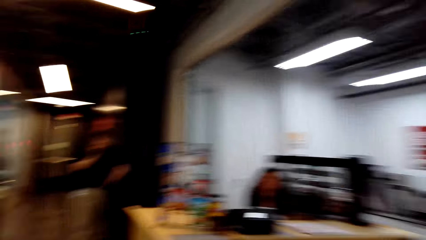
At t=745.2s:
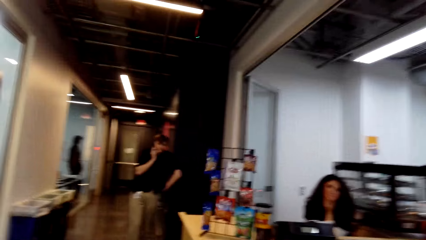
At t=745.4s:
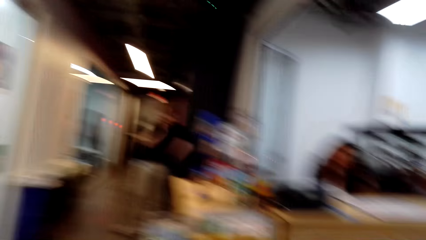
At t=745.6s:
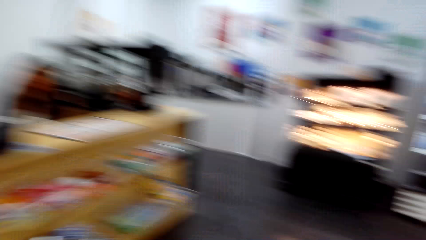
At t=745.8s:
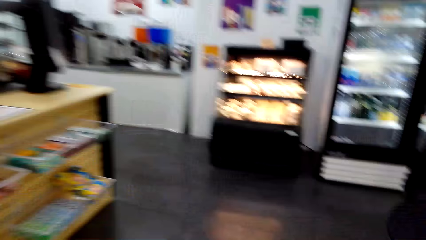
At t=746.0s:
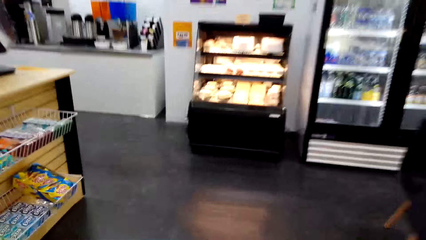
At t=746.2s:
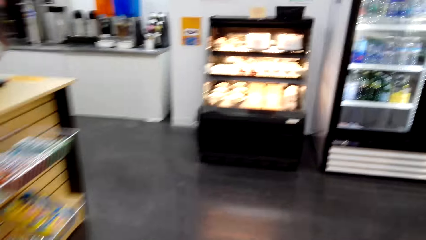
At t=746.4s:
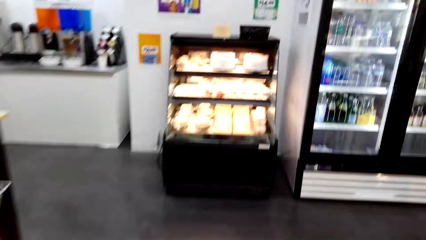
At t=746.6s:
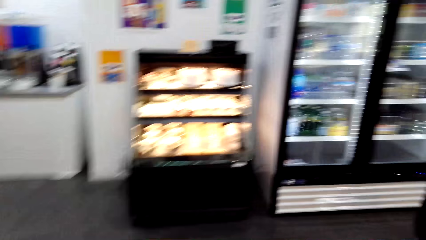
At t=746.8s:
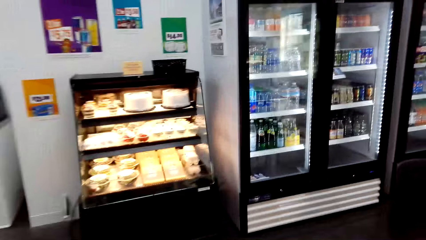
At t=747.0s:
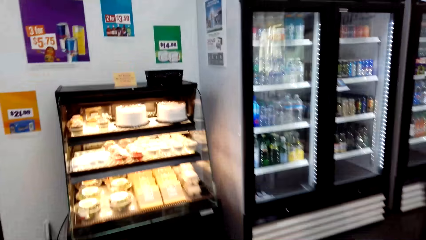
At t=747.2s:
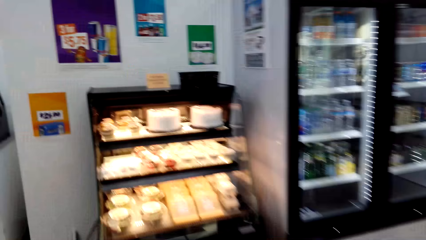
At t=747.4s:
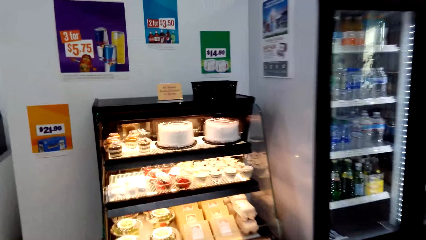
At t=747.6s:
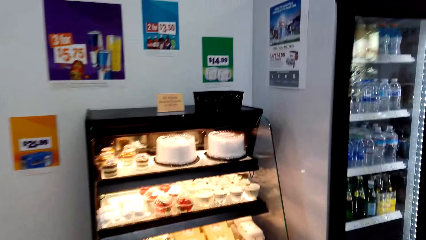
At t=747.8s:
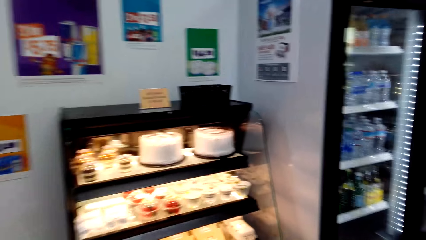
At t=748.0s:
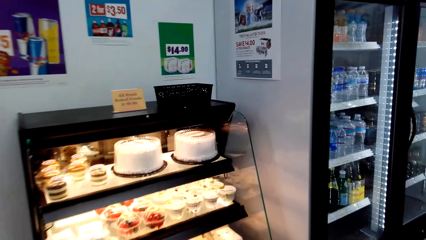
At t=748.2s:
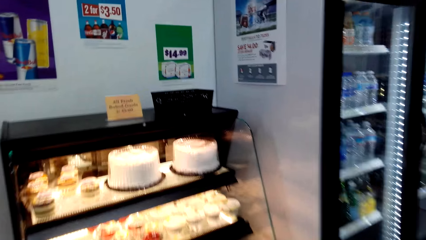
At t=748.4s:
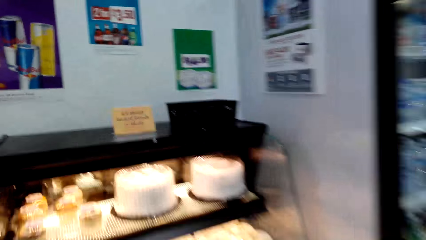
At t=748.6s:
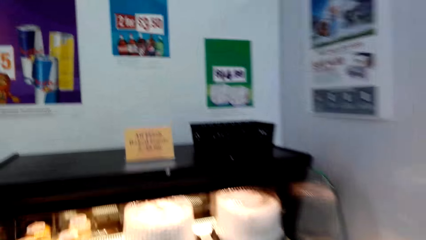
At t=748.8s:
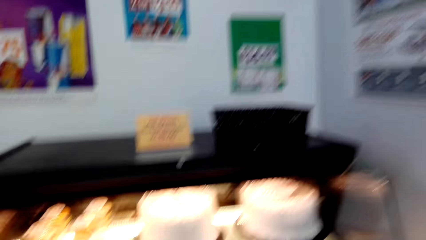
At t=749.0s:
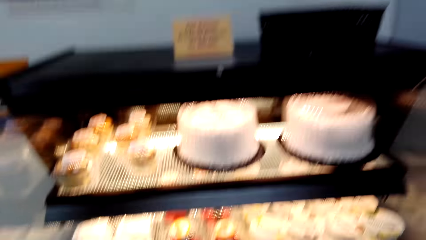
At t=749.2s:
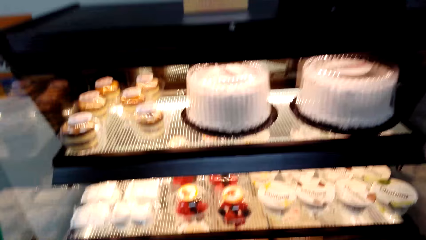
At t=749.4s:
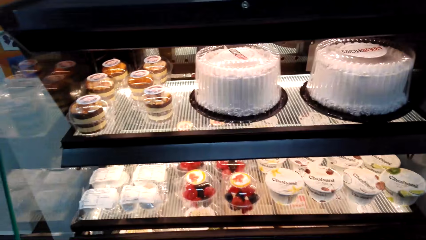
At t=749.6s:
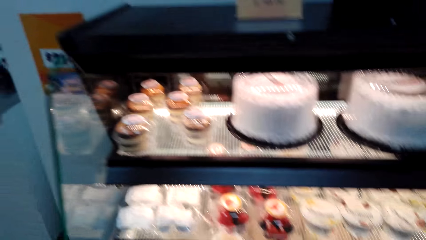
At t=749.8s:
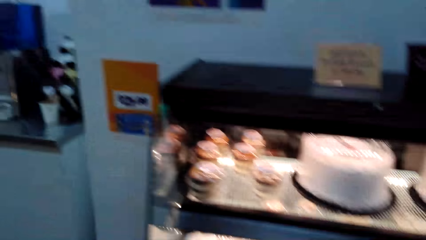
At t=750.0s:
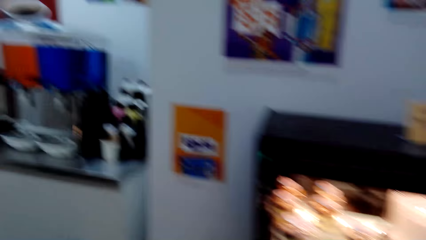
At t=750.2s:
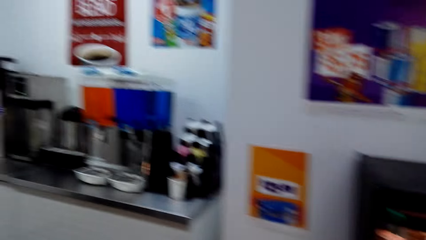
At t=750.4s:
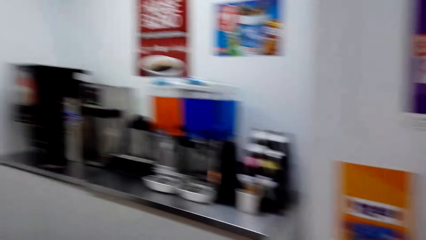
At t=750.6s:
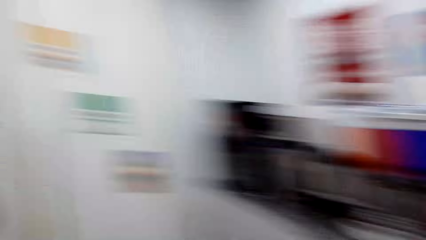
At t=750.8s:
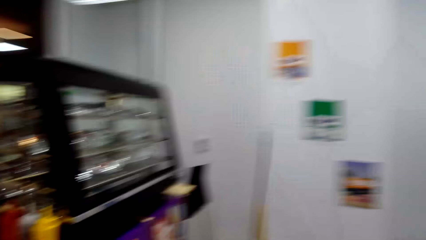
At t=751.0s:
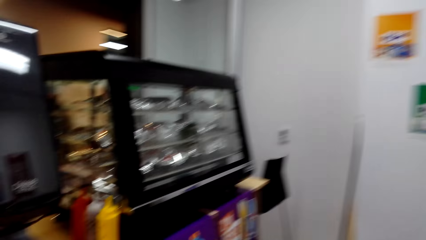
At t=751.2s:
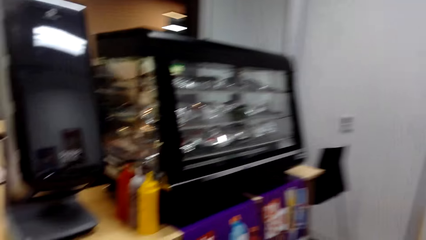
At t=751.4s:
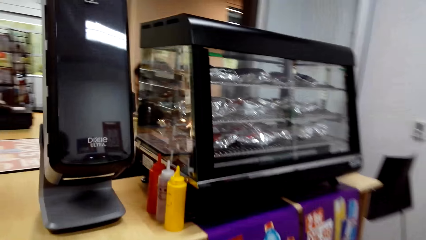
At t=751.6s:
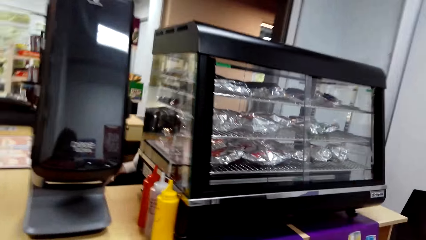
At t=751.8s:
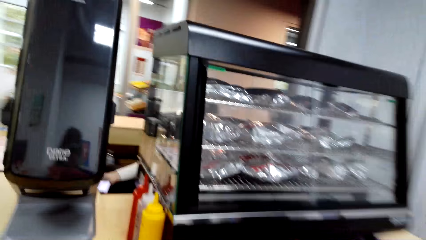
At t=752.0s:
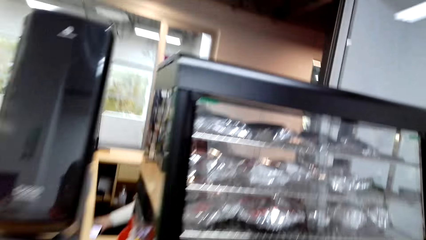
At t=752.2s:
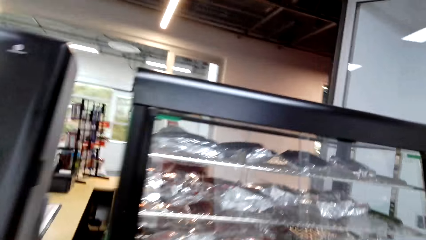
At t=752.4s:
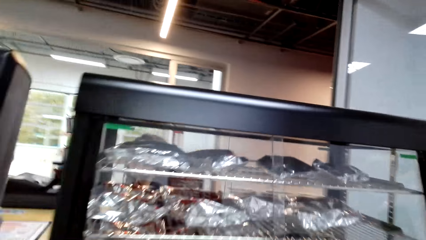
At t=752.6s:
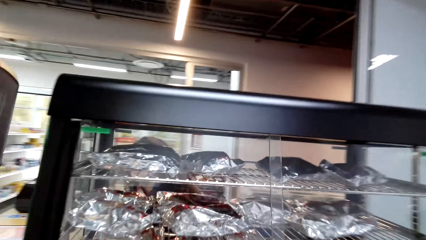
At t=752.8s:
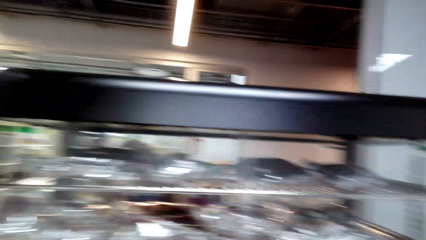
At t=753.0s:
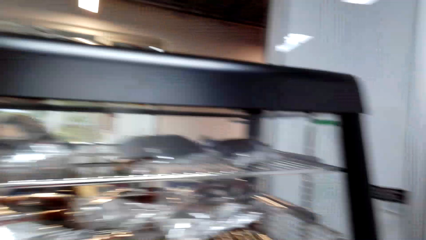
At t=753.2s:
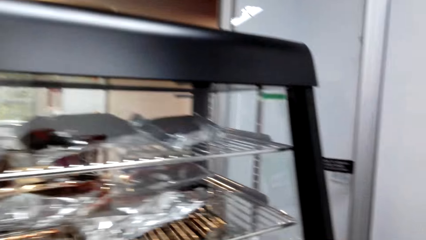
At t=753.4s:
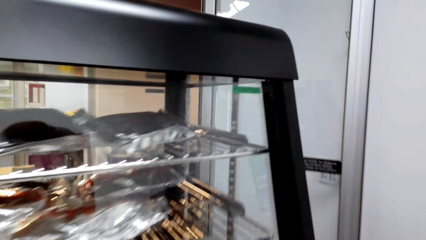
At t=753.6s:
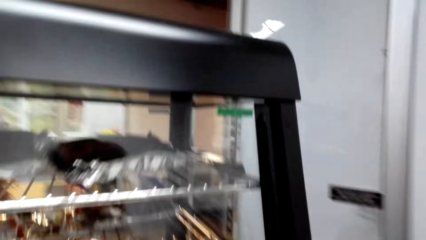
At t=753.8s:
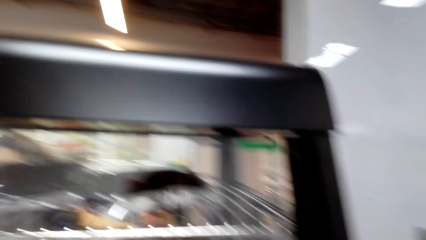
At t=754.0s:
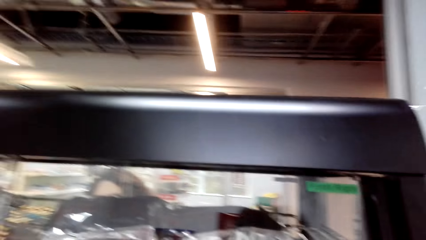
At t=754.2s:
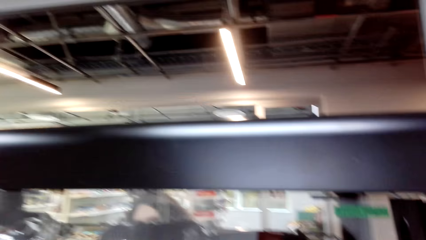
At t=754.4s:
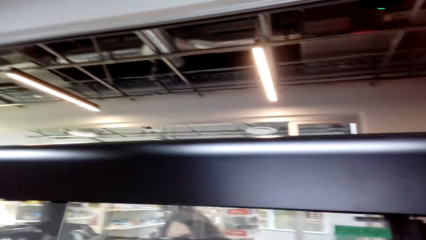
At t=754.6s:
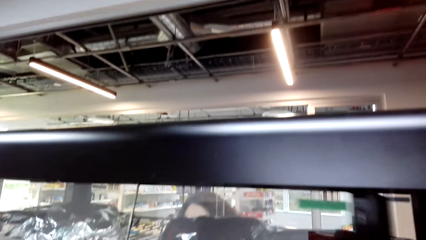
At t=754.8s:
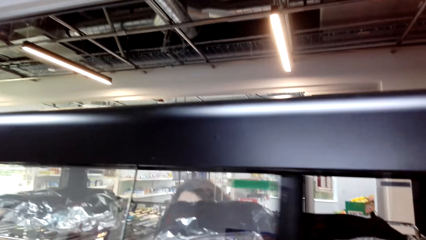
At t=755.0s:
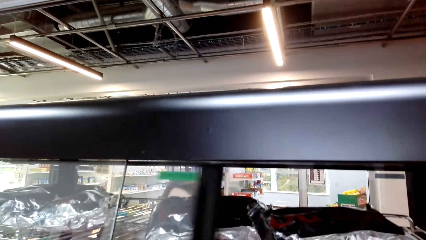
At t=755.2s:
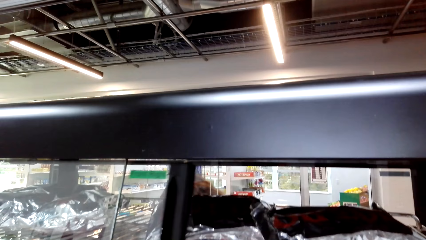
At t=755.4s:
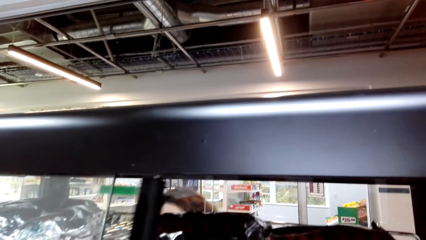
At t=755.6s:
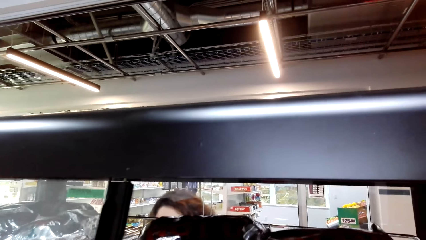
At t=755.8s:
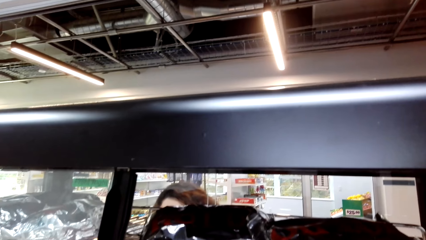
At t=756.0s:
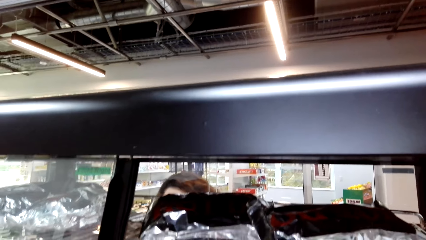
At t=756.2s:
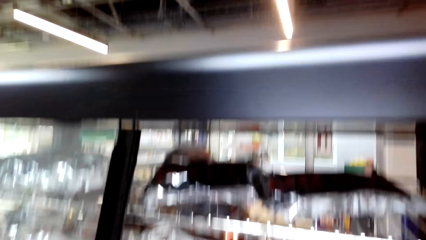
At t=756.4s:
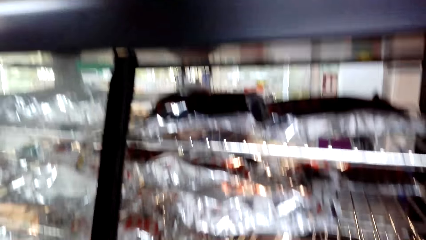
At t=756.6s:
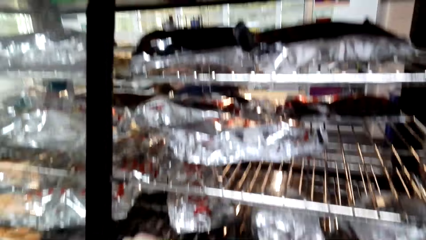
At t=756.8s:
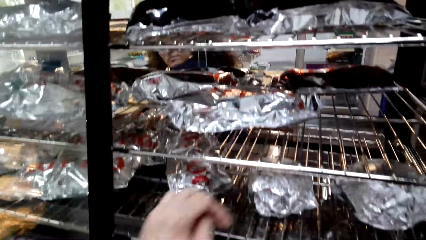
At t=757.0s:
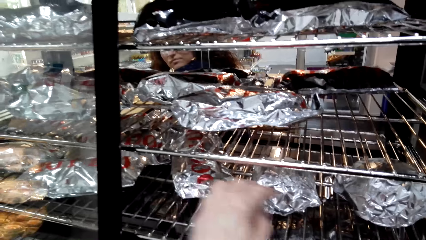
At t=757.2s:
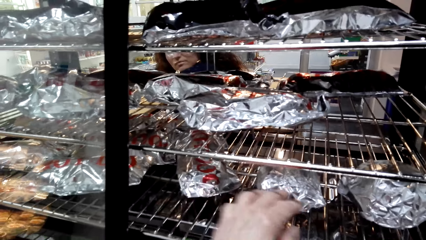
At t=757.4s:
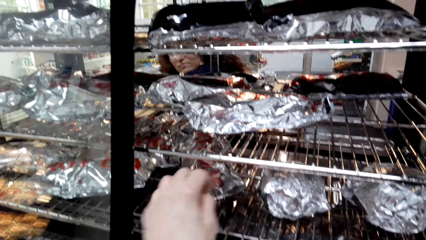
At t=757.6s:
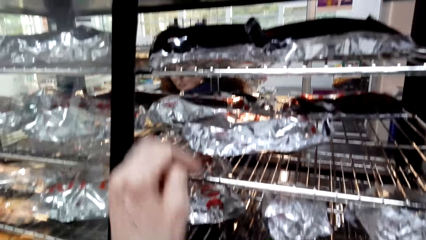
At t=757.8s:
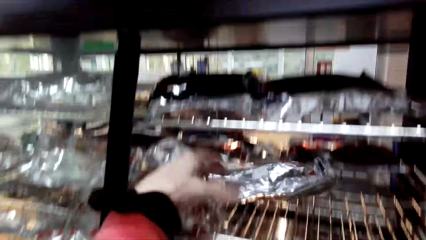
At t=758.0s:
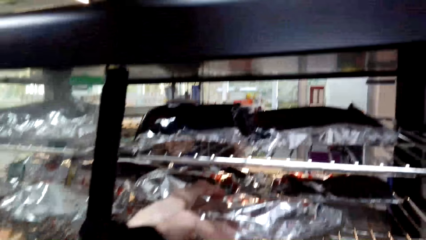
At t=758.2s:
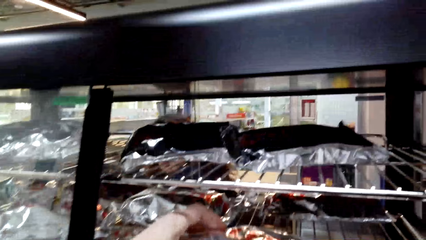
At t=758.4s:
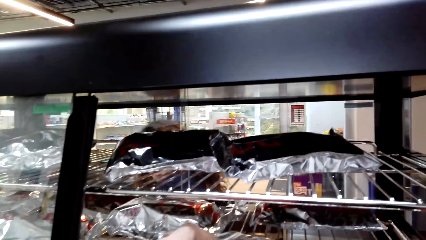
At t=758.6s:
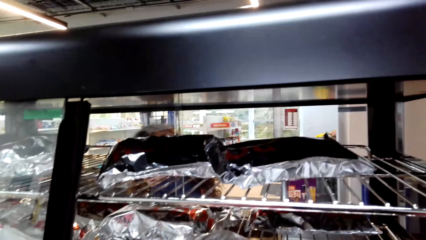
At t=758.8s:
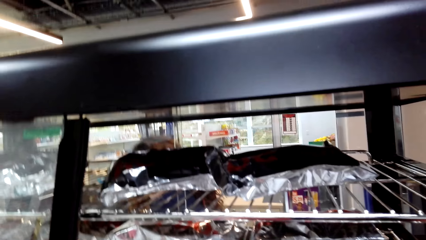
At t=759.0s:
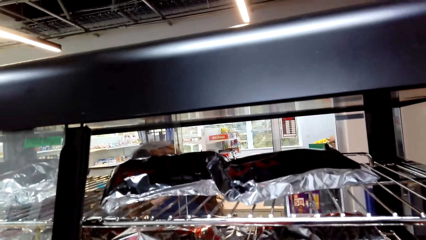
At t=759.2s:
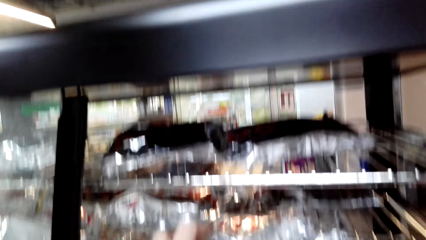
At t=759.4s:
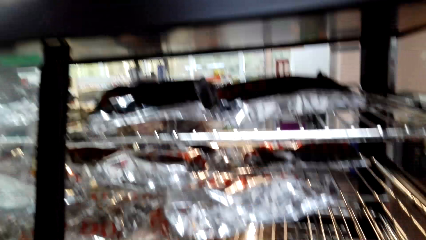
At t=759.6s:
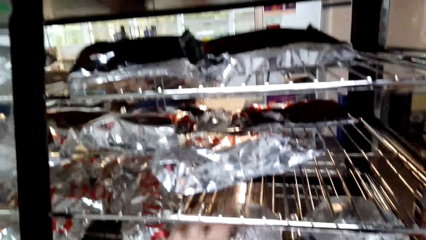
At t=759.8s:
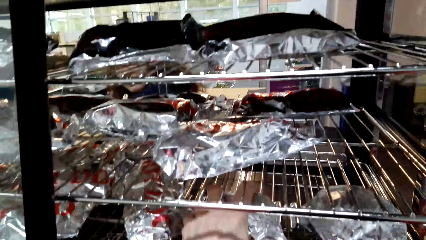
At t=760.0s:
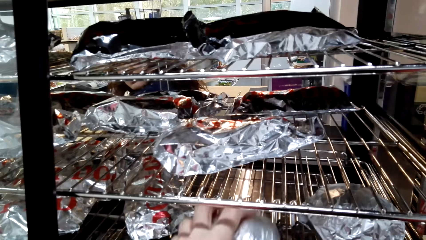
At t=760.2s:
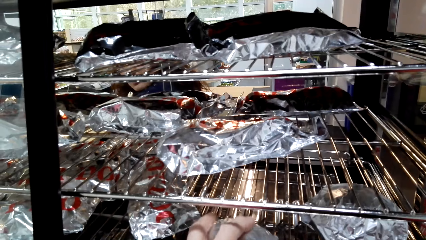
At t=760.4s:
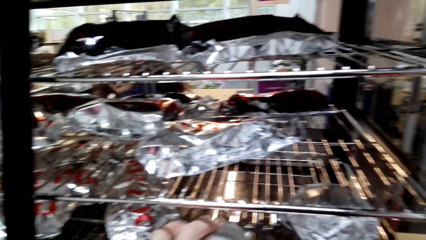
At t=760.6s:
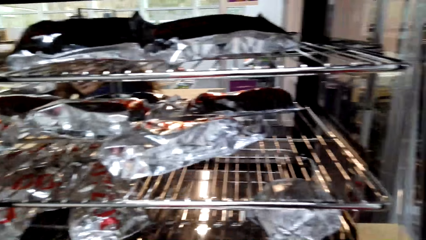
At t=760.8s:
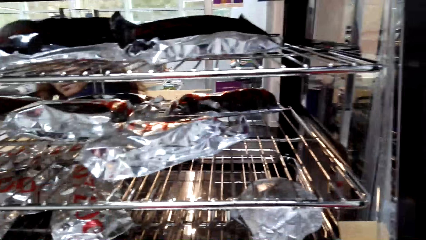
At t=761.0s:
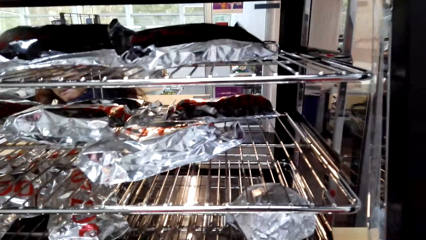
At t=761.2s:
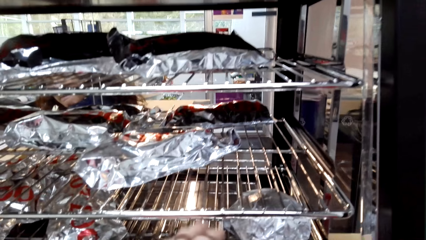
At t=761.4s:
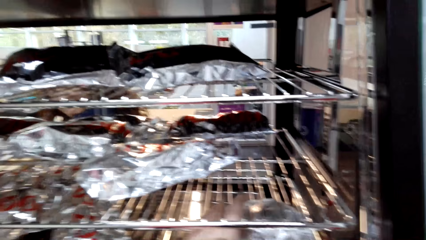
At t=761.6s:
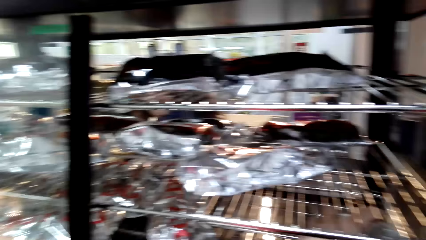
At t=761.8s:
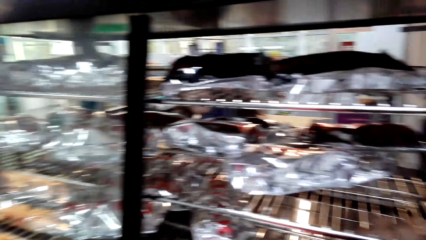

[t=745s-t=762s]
The camera wearer opens the sandwich shelf. A person opens the display. The person picks a packet of something from the display. The camera wearer picks a sandwich.
